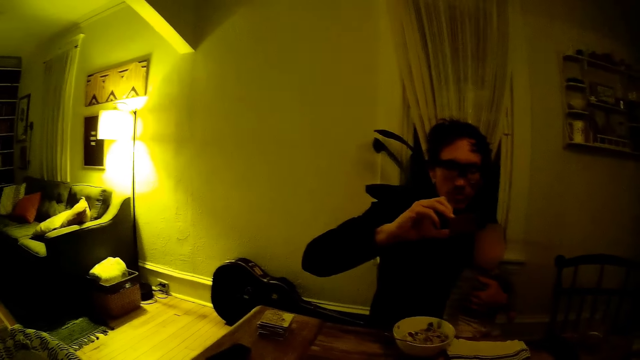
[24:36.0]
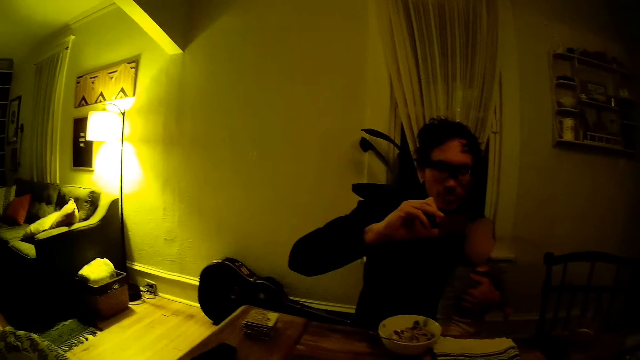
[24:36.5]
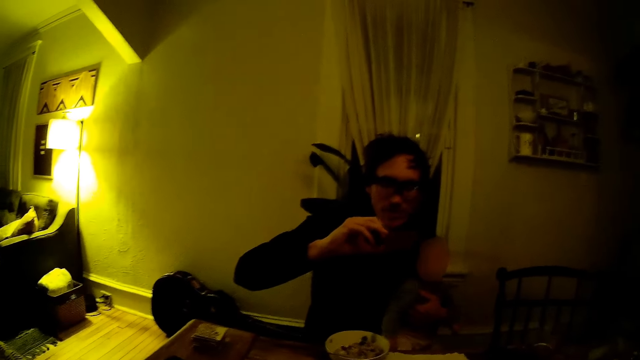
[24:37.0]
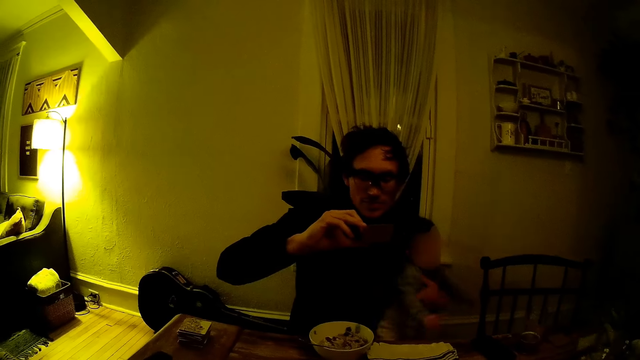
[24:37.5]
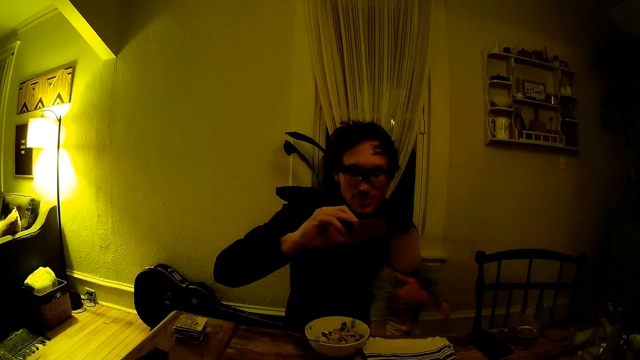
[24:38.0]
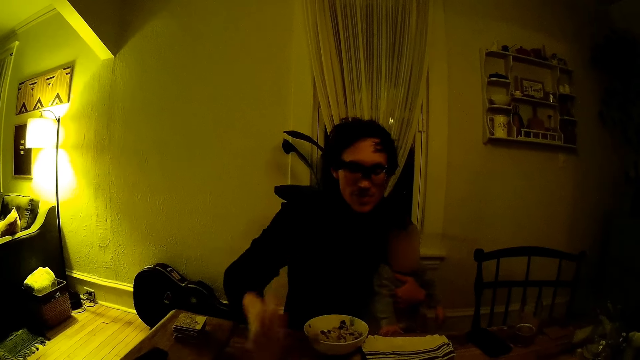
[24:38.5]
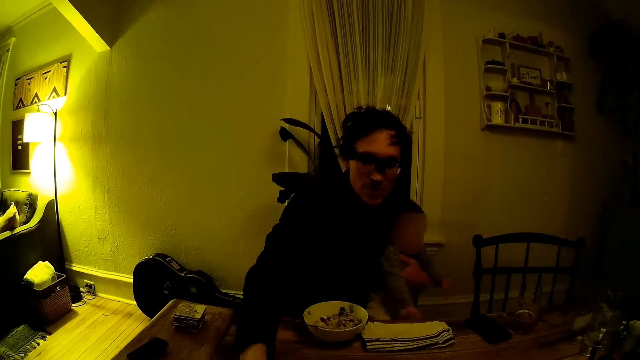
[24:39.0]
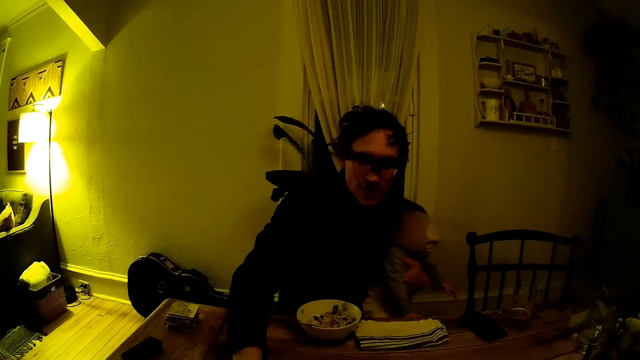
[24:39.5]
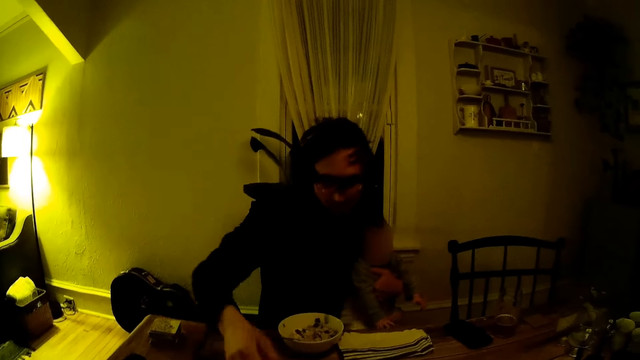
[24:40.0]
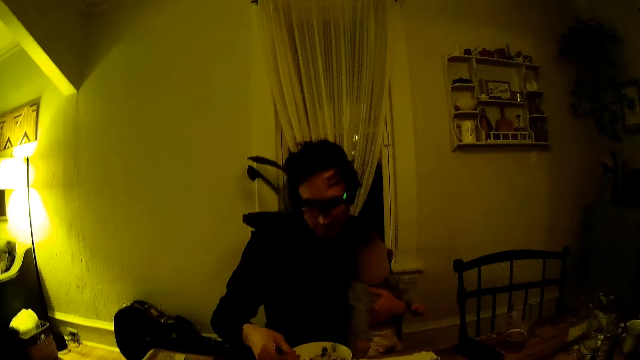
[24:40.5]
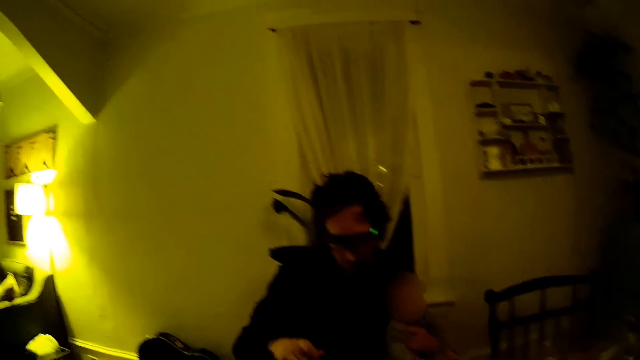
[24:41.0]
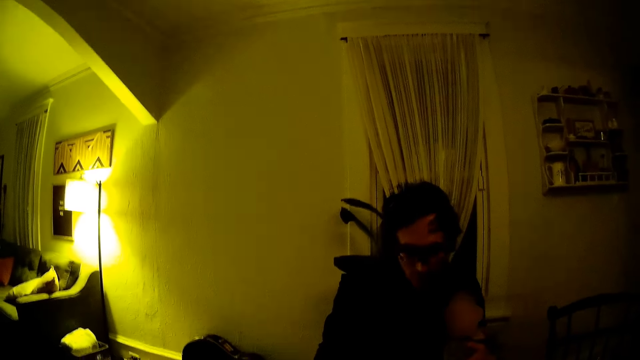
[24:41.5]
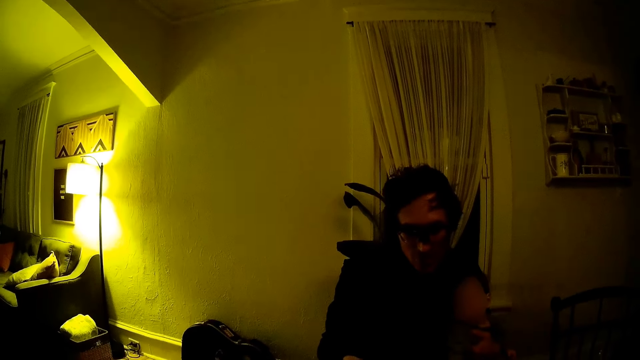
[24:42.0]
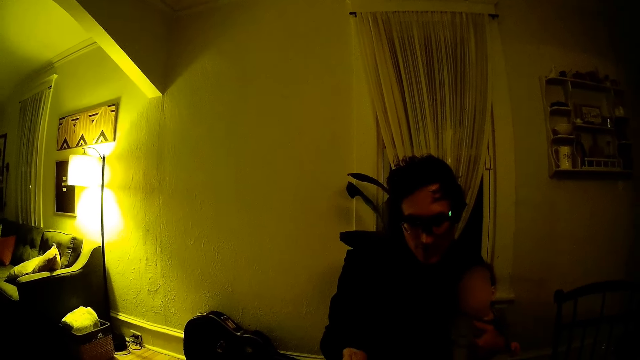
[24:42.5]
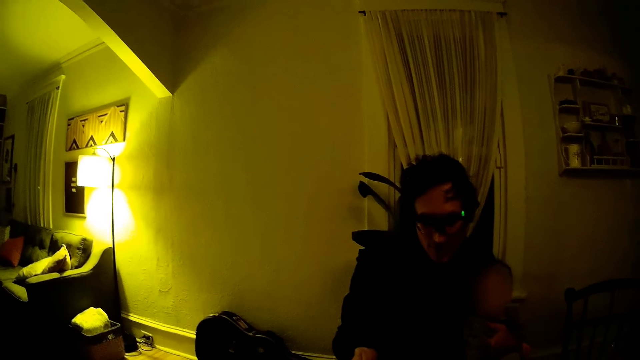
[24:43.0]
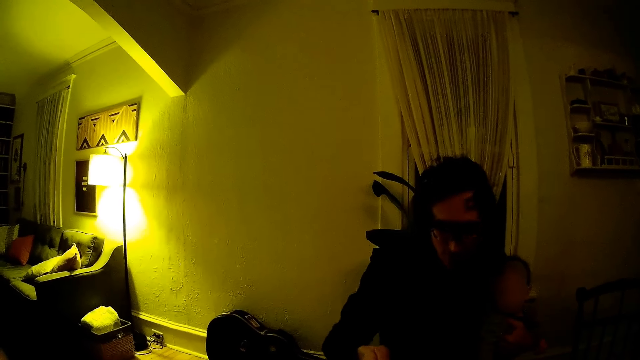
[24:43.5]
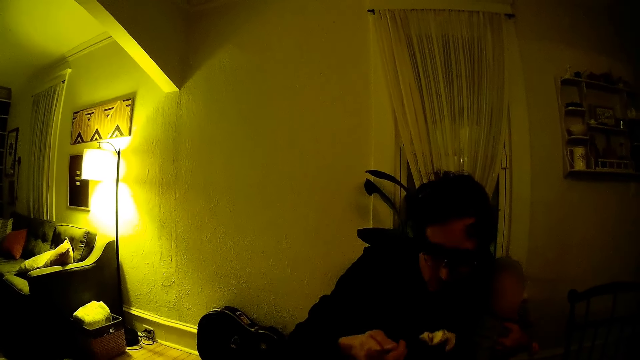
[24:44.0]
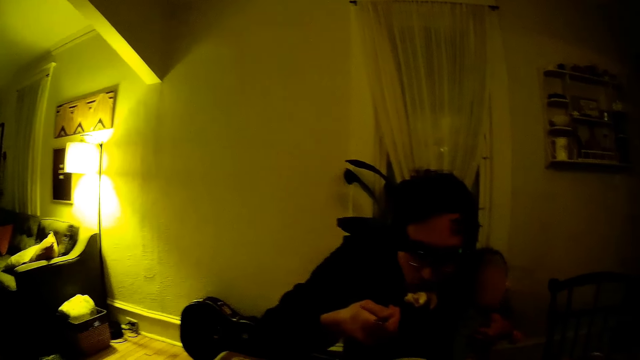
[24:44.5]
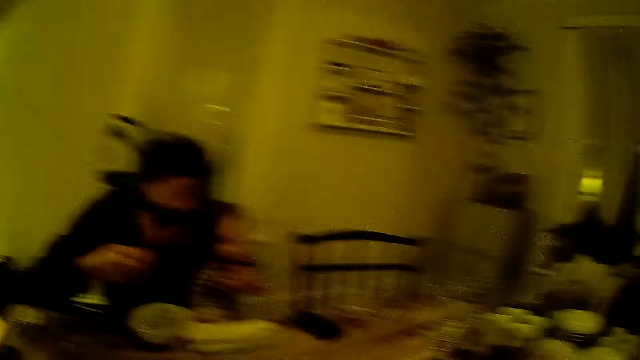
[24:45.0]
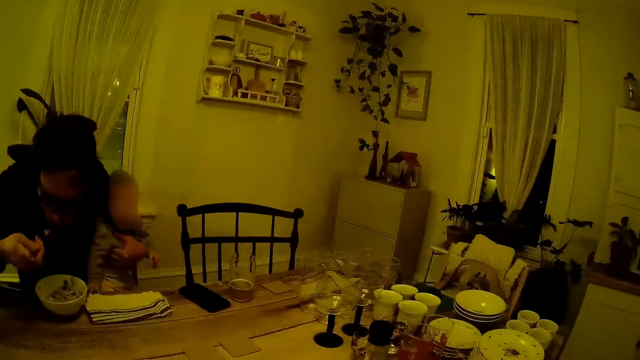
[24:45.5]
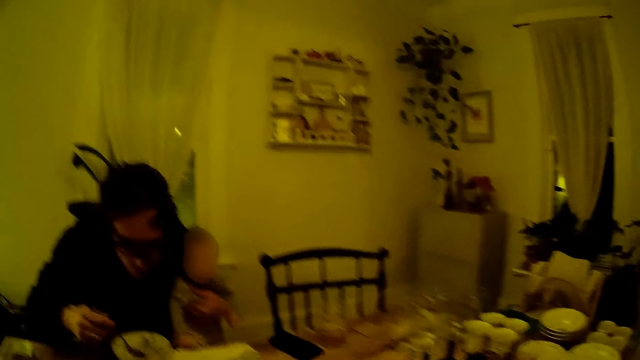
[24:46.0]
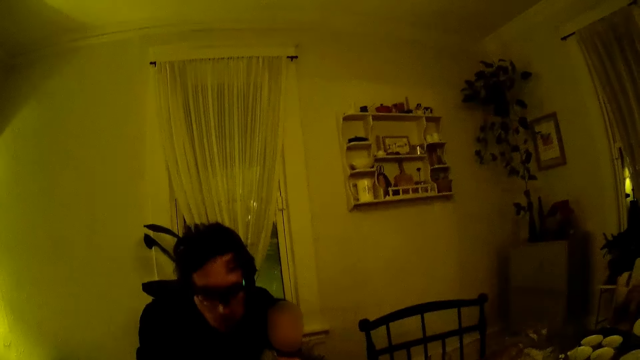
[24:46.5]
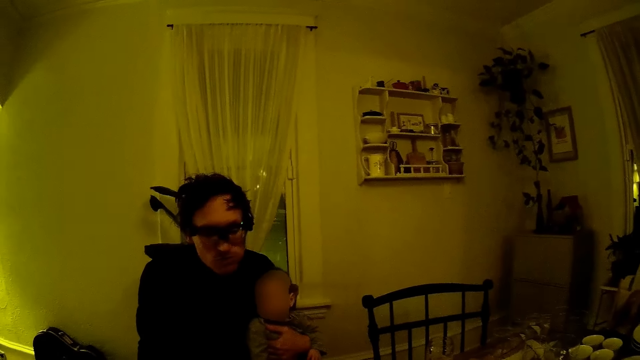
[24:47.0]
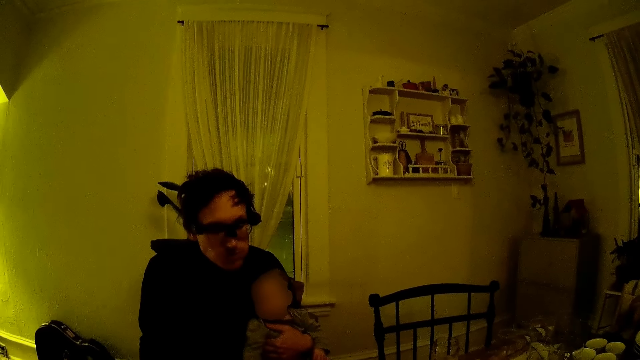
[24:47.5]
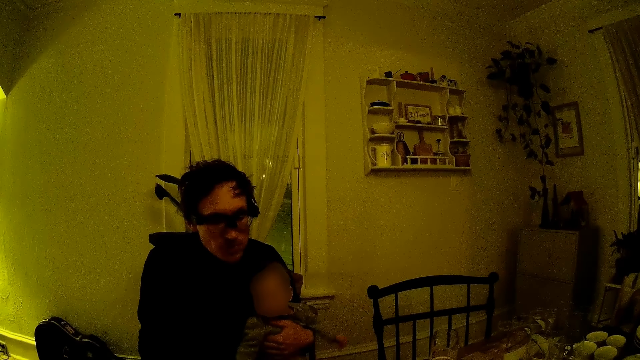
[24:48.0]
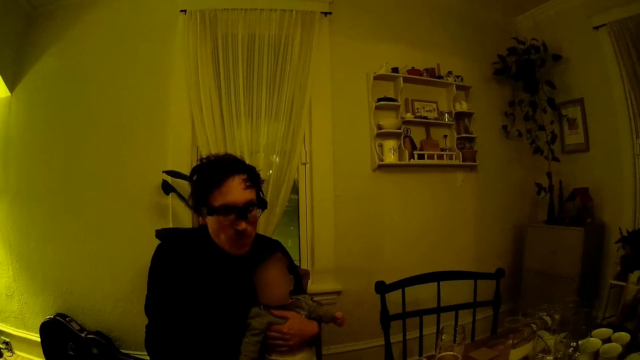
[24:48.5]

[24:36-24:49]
The man looks at the card. He picks a card from a table and puts the card down. He eats food and drops the card on the table.

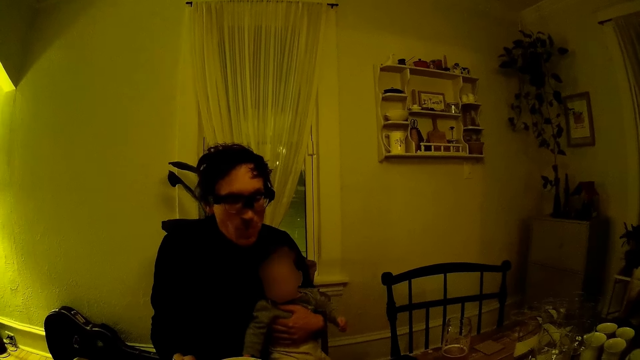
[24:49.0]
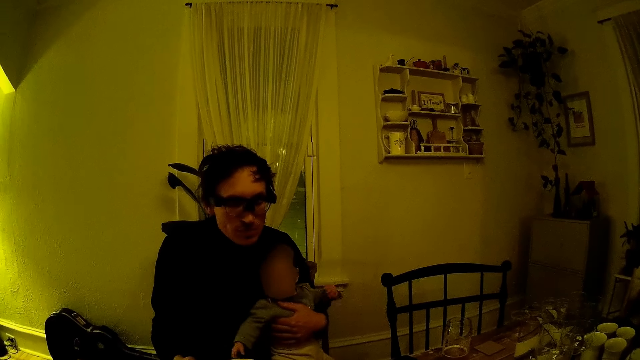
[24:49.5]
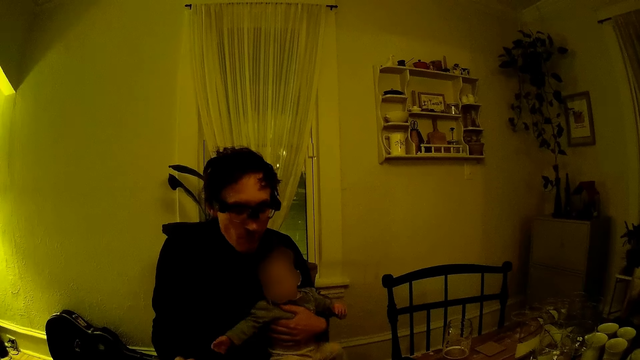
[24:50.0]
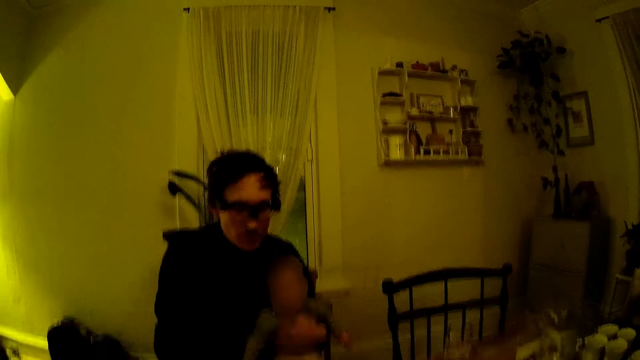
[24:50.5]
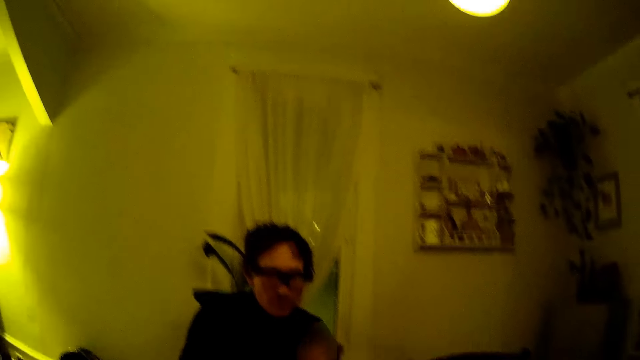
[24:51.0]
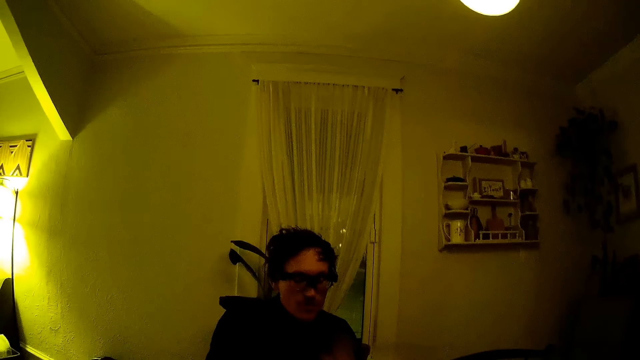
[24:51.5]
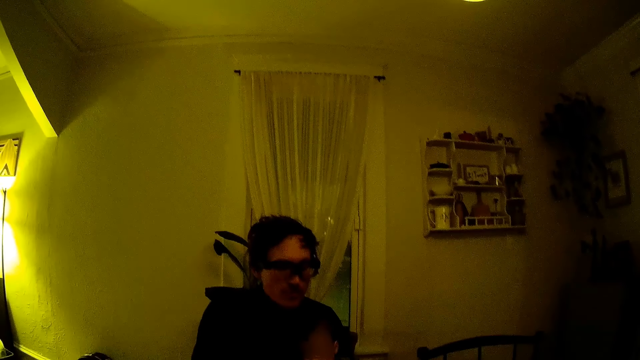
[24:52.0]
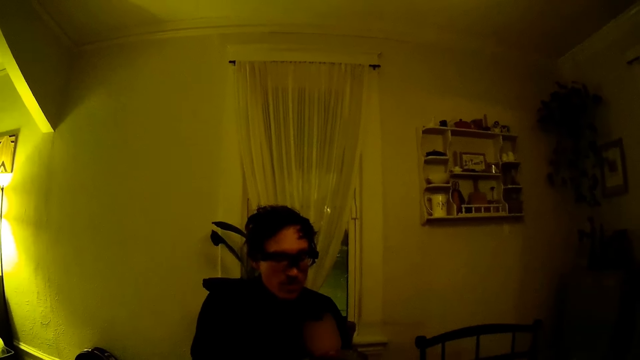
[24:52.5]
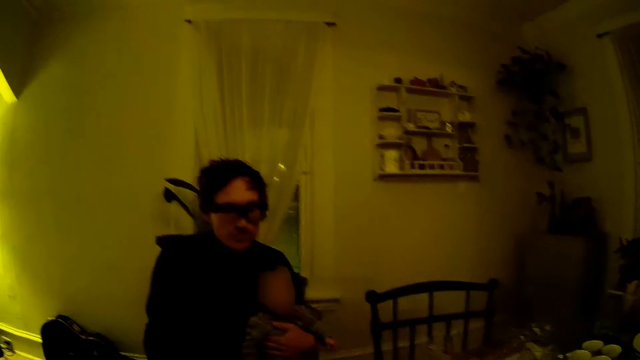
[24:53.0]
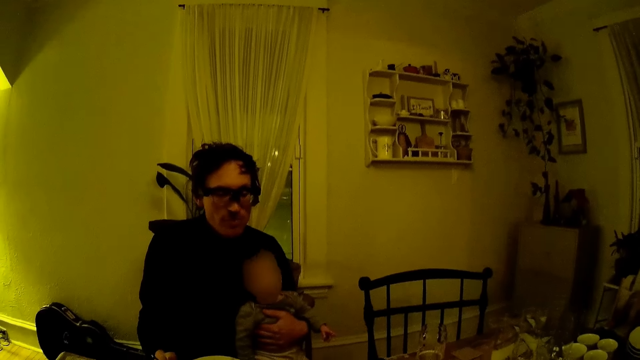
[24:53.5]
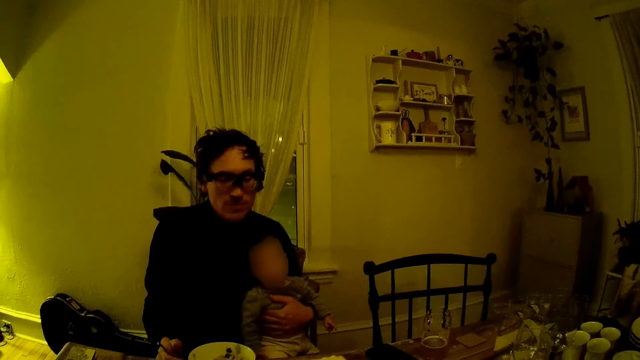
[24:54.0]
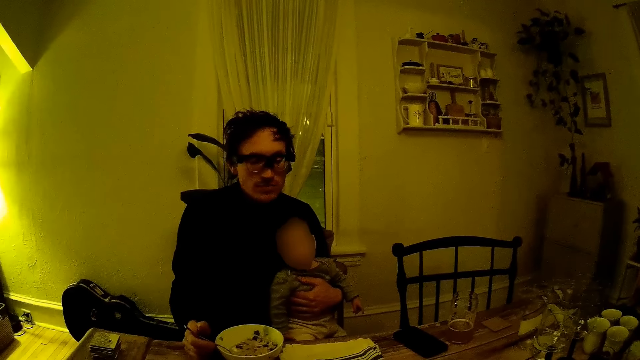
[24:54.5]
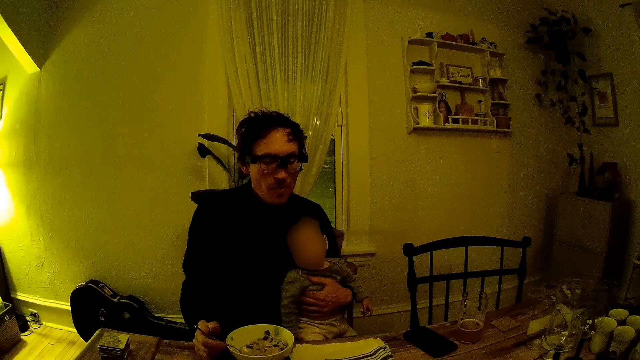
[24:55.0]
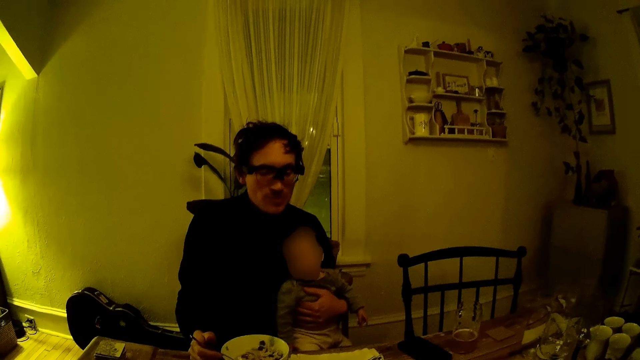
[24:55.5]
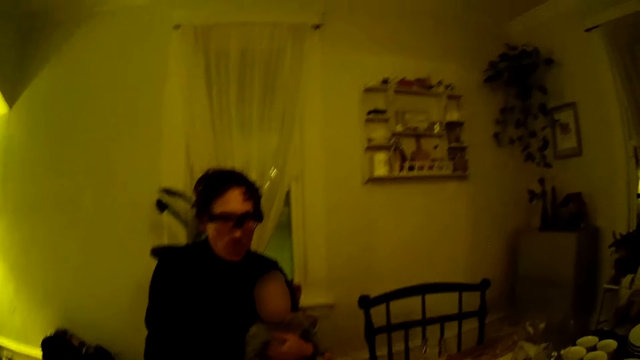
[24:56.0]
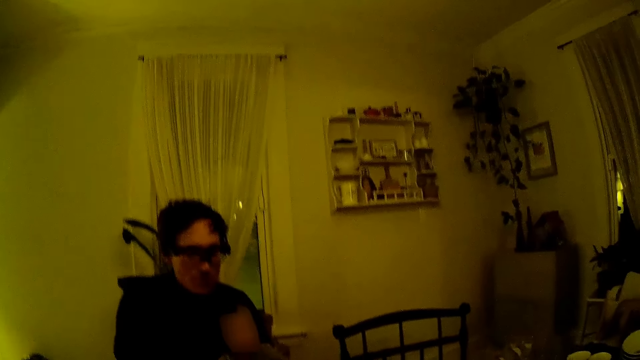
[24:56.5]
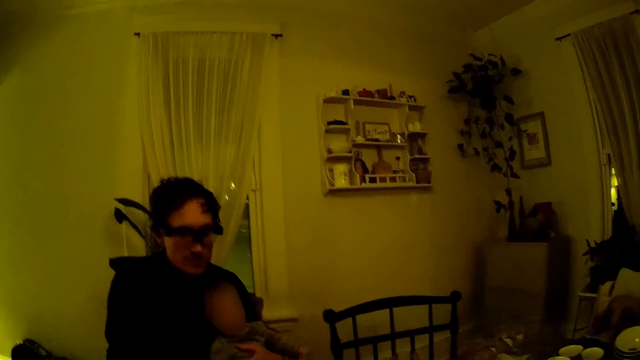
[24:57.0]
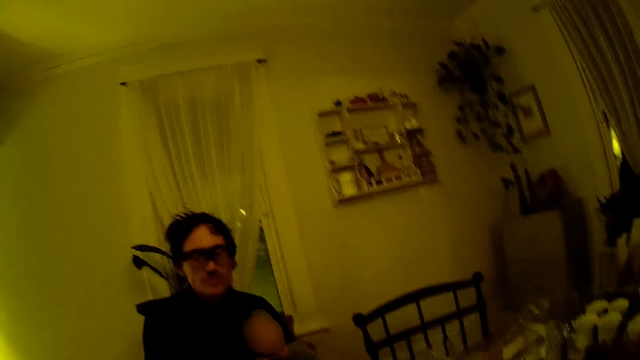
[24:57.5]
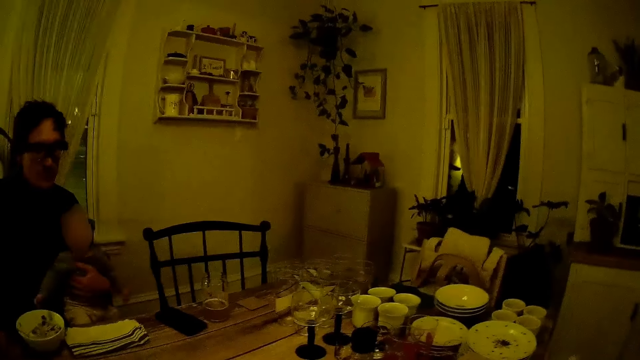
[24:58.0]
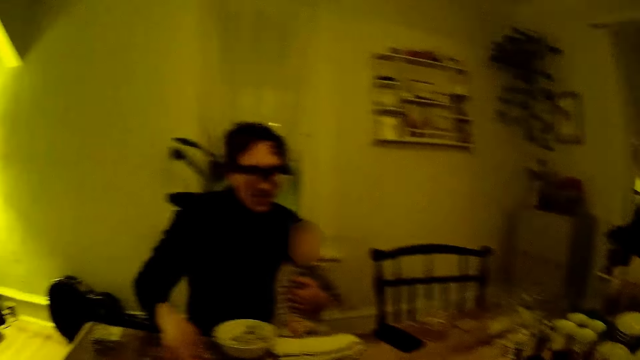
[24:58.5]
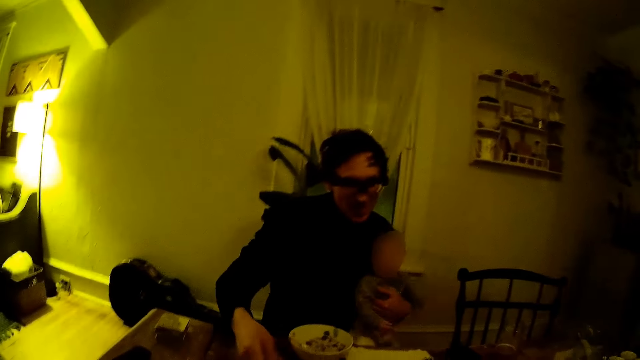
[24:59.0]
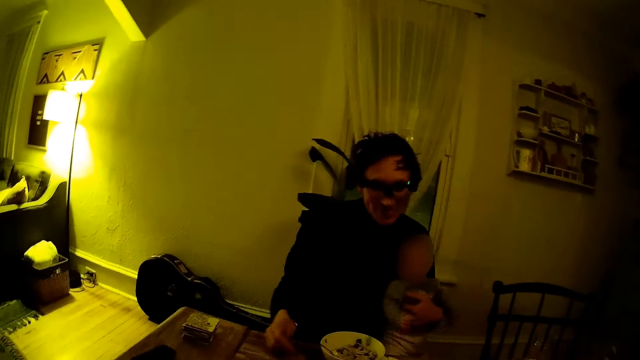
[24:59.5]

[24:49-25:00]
The man eats the food. The camera wearer looks at the man. The man talks to the camera wearer.
